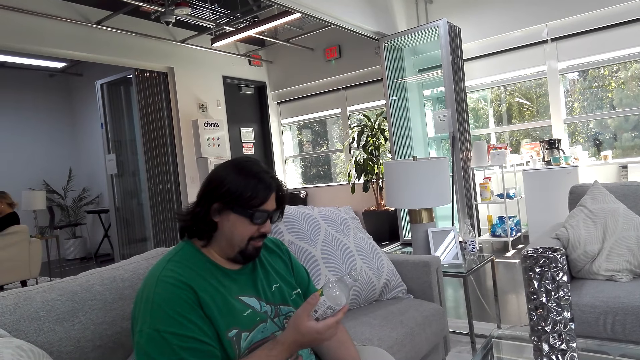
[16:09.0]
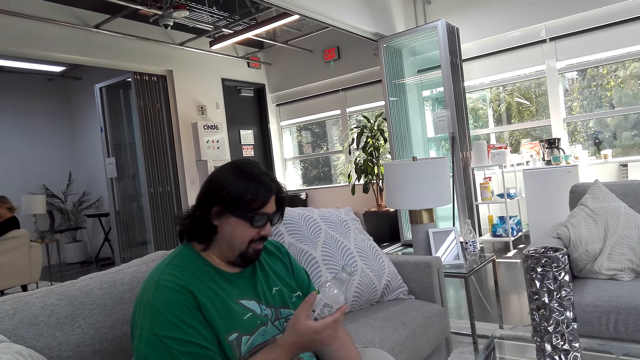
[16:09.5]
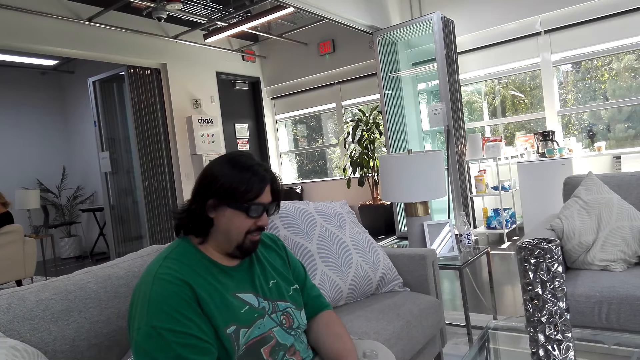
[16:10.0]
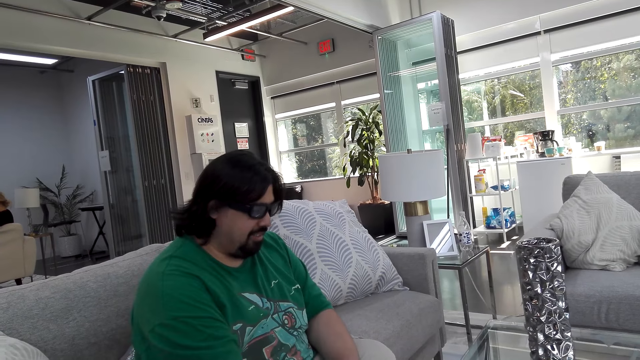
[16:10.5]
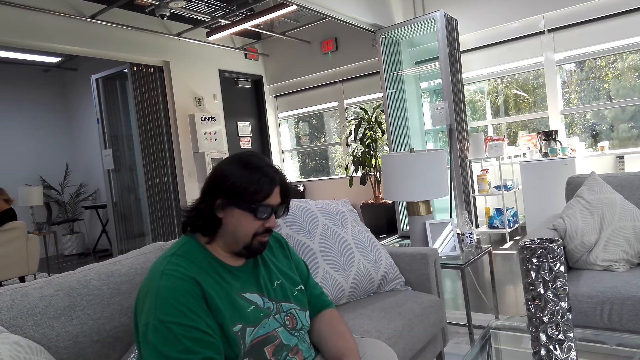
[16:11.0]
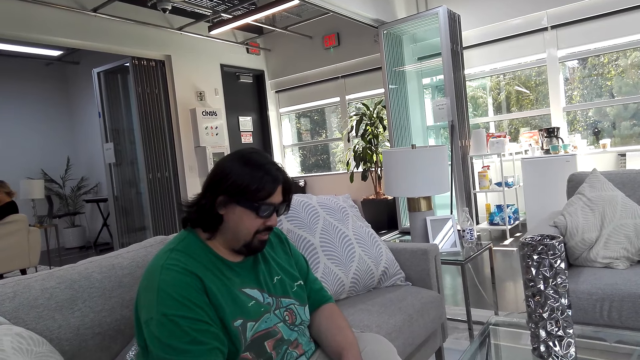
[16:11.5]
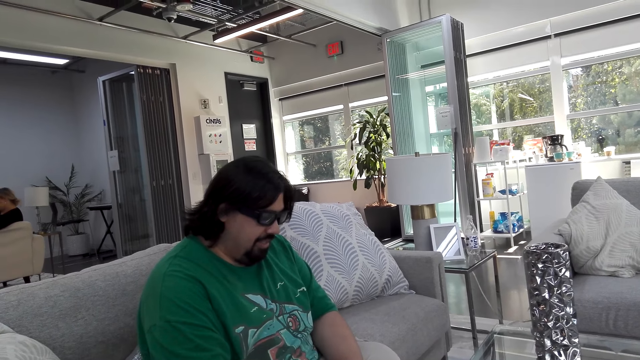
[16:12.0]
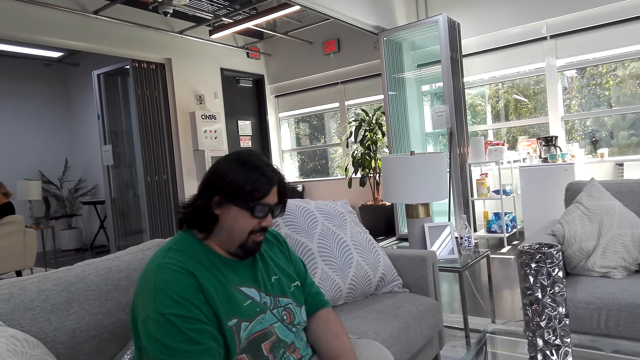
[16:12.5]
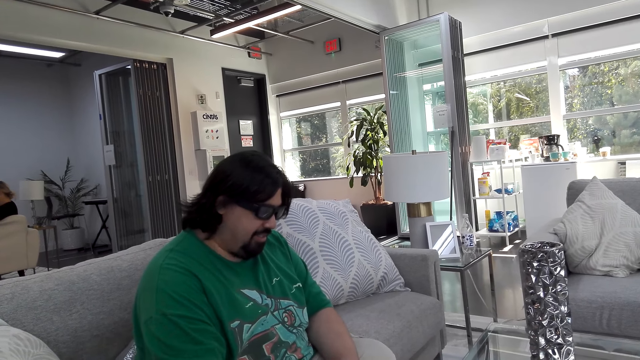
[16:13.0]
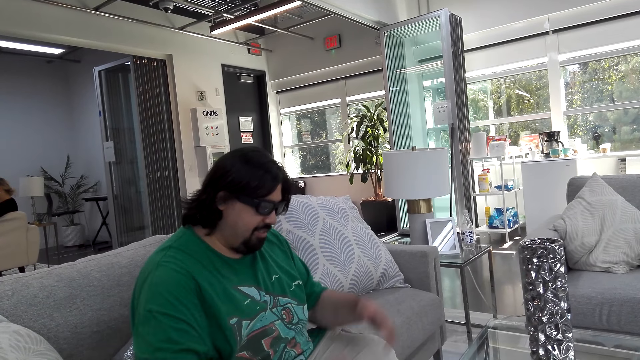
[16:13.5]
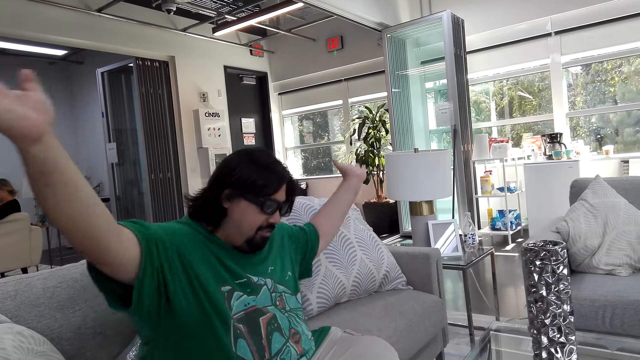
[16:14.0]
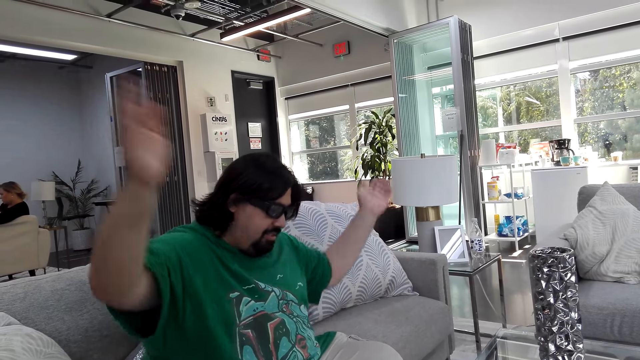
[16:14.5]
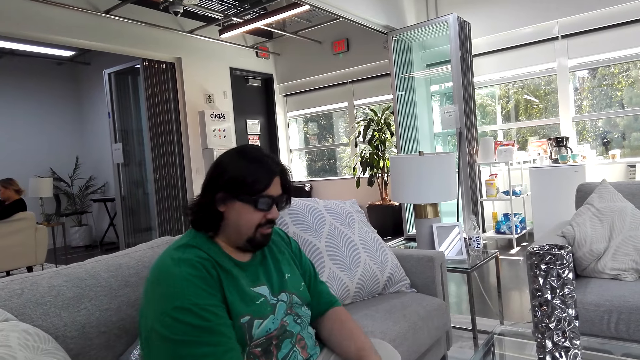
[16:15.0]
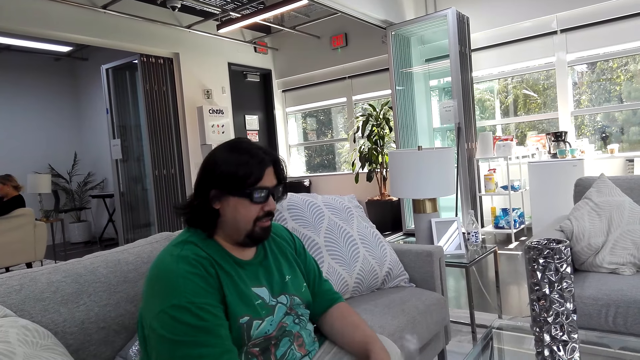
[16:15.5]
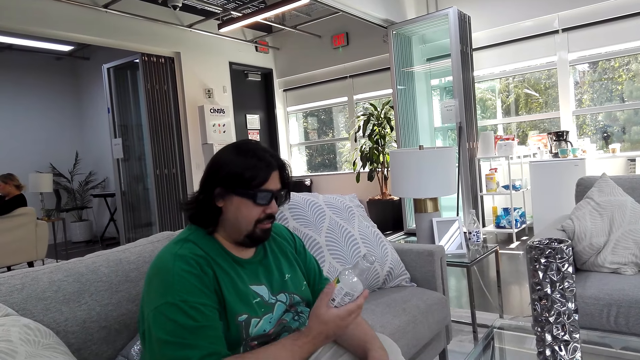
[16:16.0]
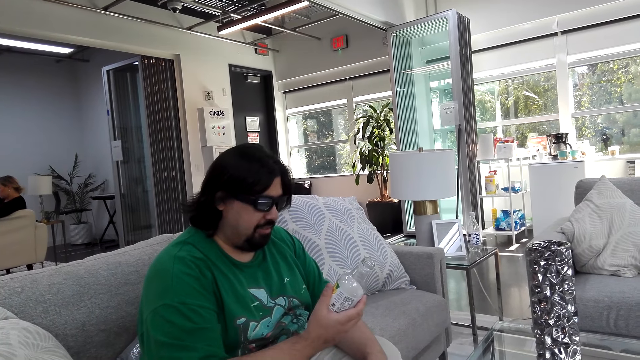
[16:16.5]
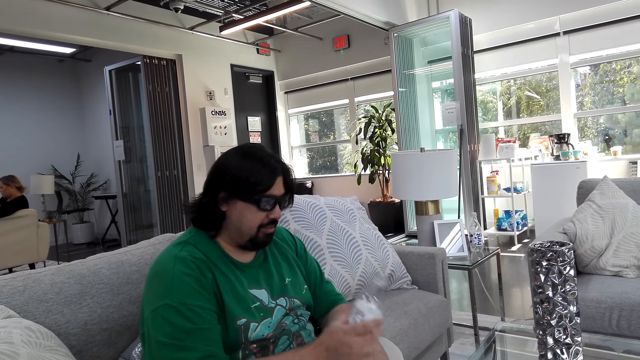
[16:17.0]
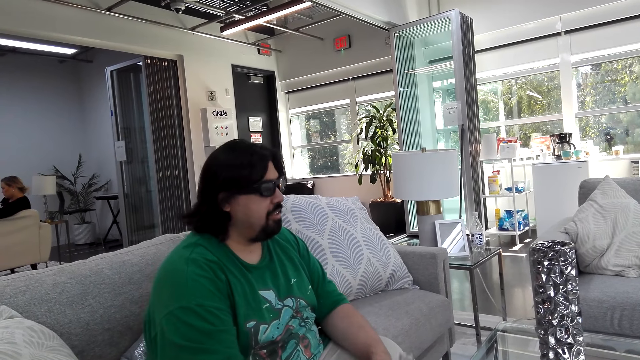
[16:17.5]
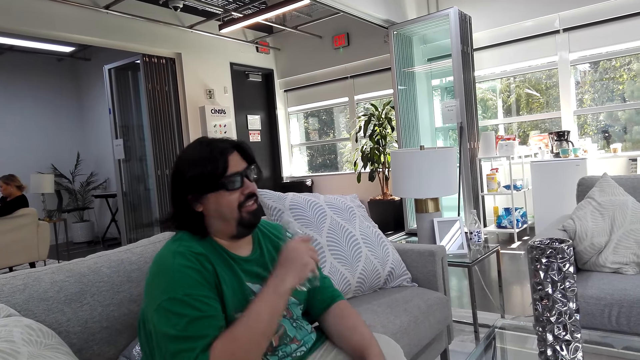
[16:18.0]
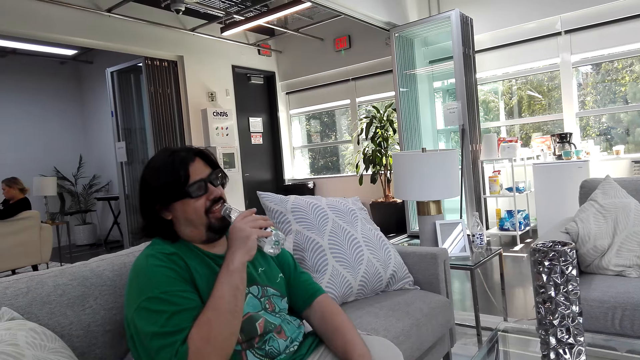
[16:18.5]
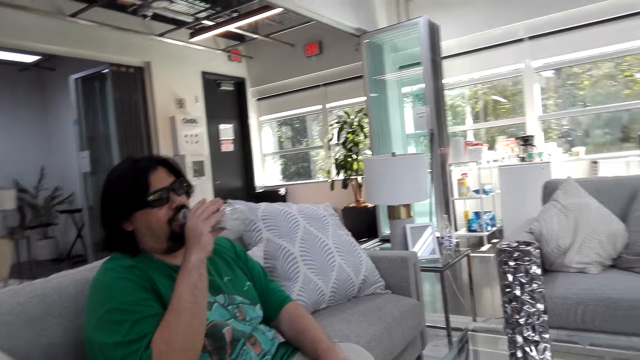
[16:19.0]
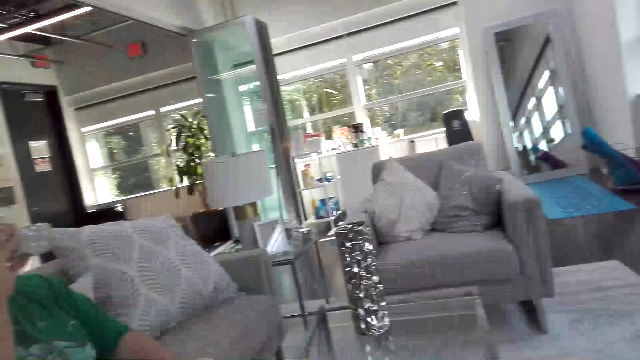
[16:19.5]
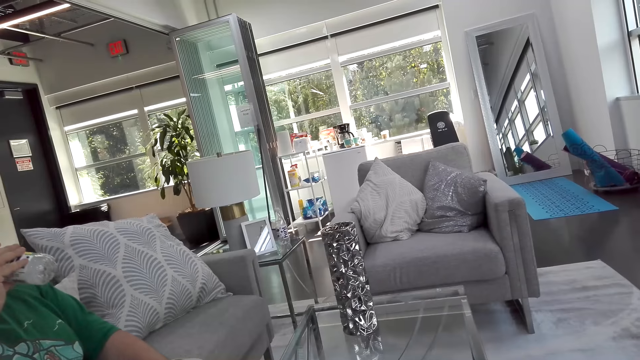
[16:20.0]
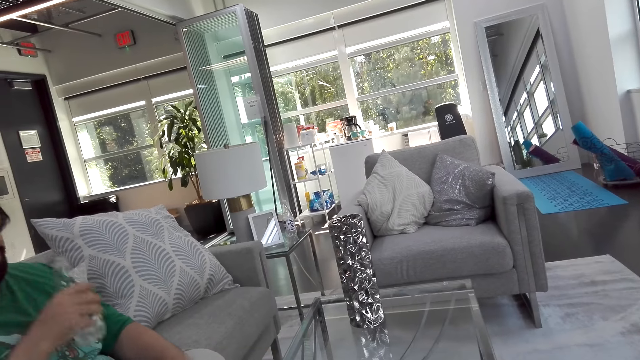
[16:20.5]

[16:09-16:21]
A man returns the water bottle on the table. The camera wearer talks. The man talks. He stretches his hands and puts his hands up. The man takes the water bottle from the table. He talks and drinks the water. The camera wearer talks.

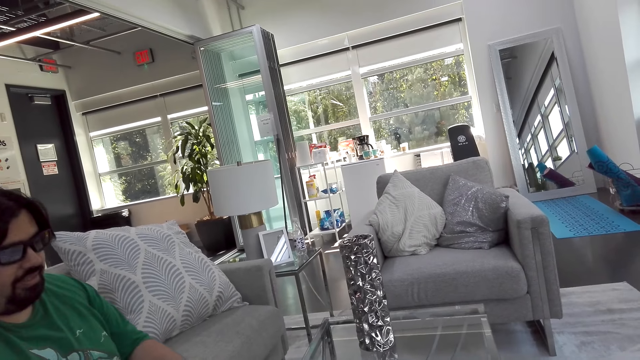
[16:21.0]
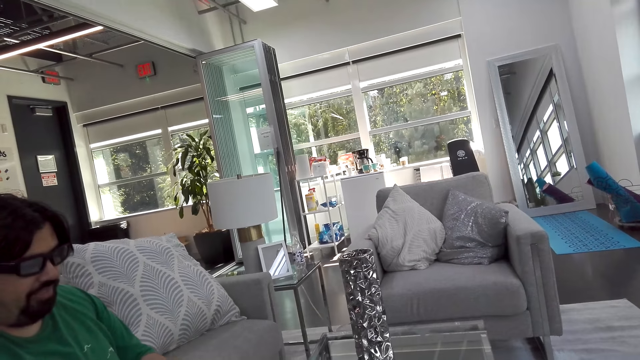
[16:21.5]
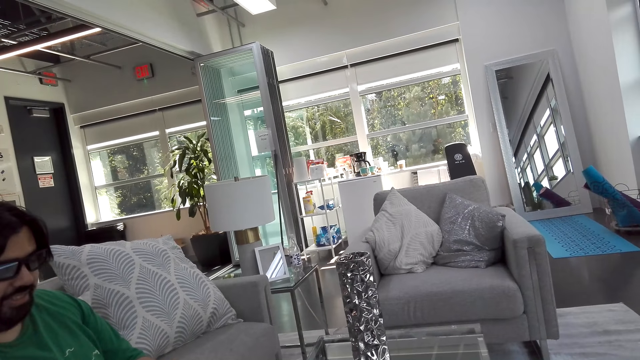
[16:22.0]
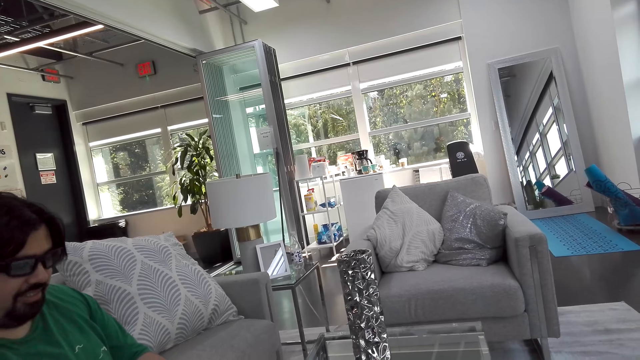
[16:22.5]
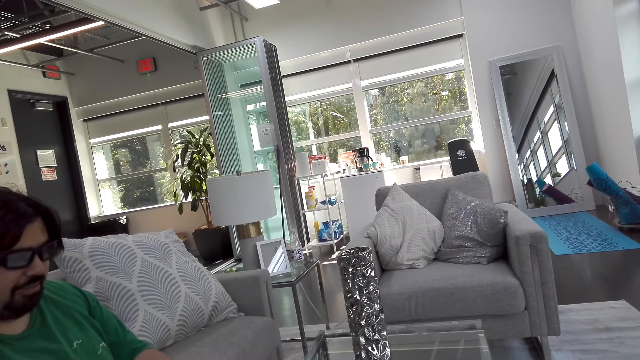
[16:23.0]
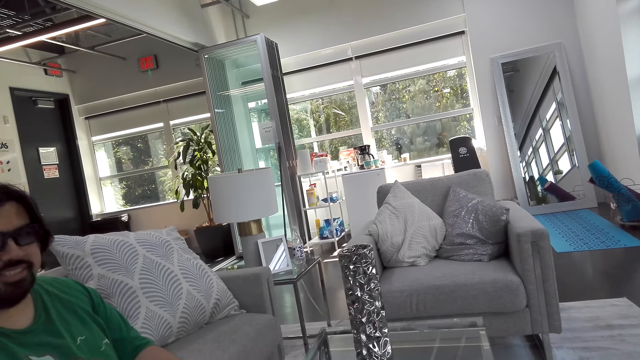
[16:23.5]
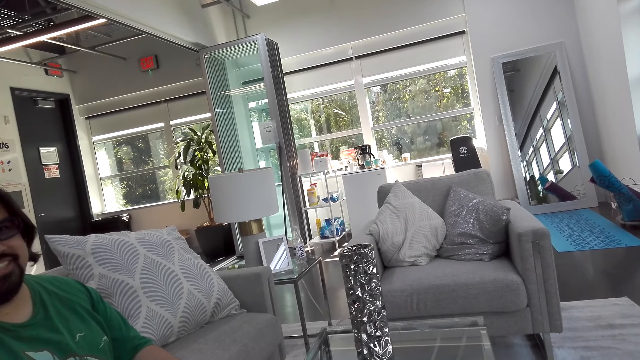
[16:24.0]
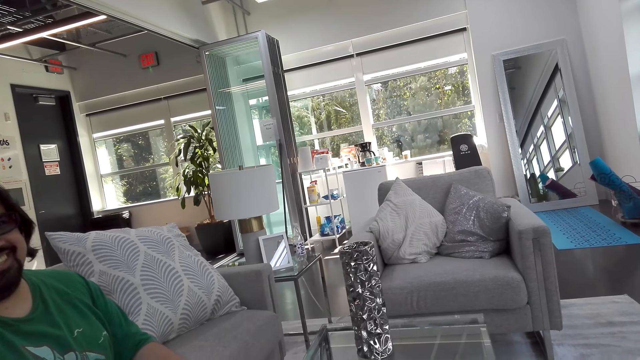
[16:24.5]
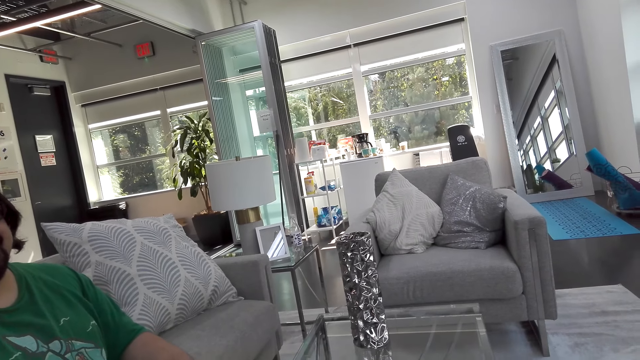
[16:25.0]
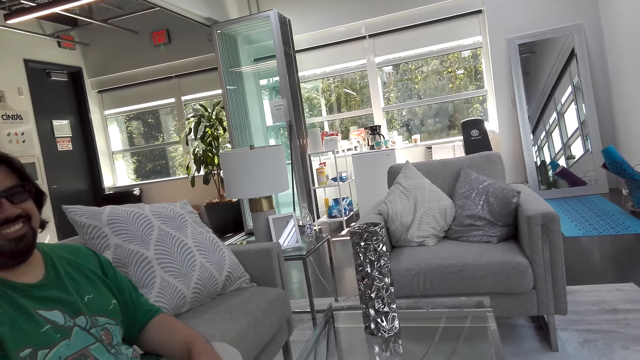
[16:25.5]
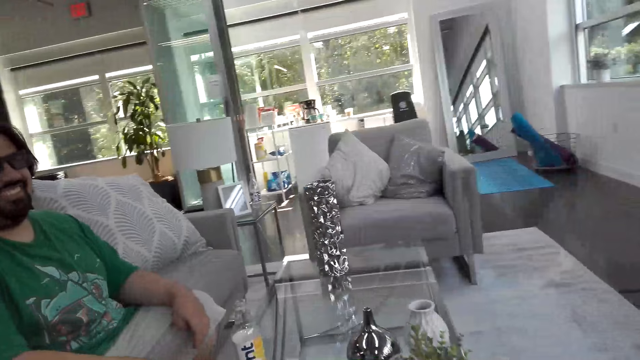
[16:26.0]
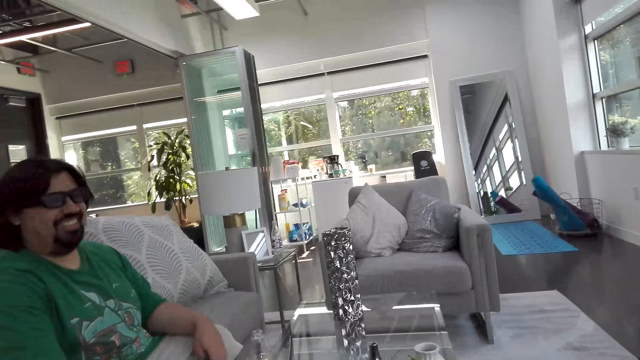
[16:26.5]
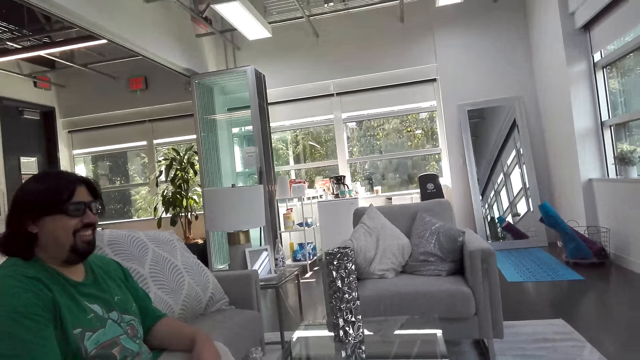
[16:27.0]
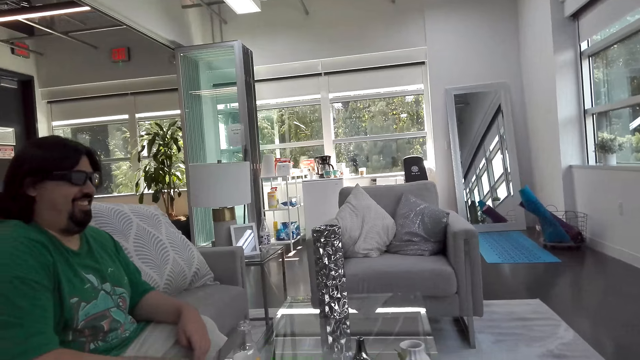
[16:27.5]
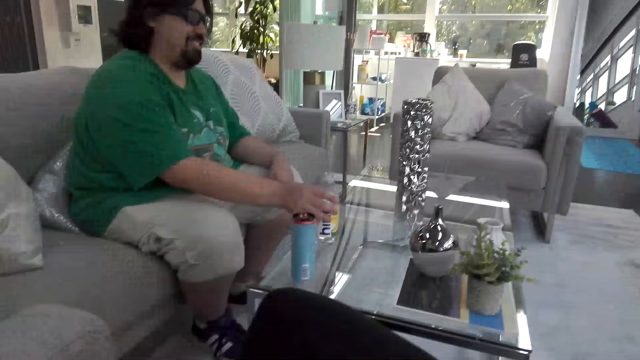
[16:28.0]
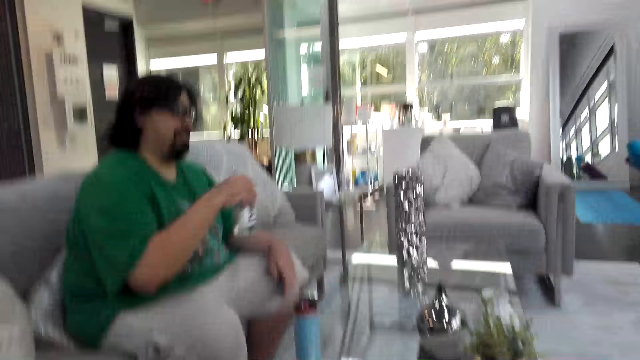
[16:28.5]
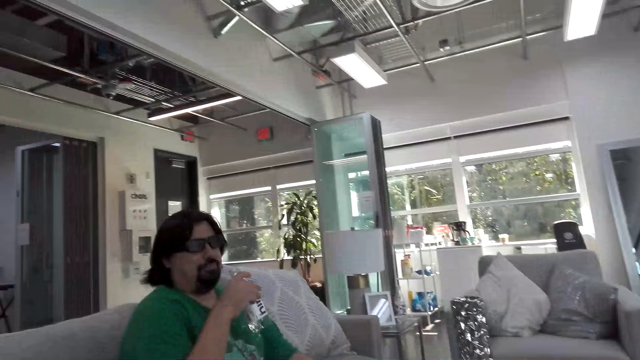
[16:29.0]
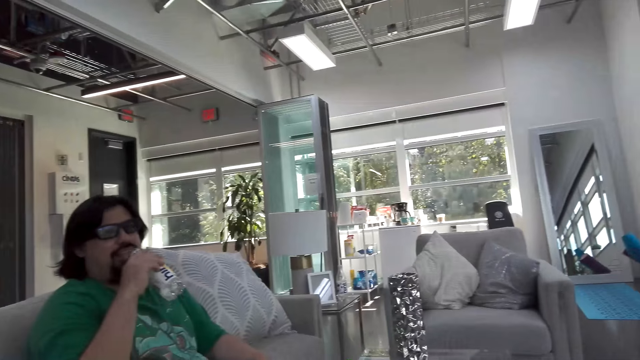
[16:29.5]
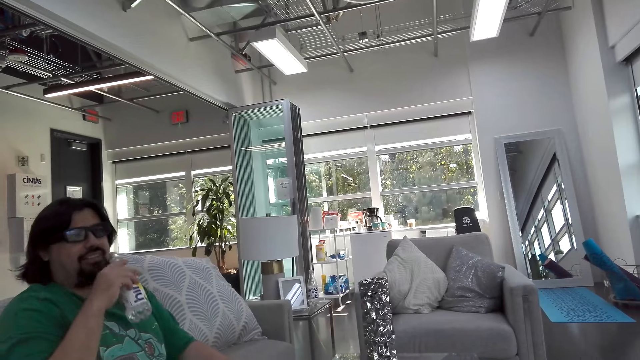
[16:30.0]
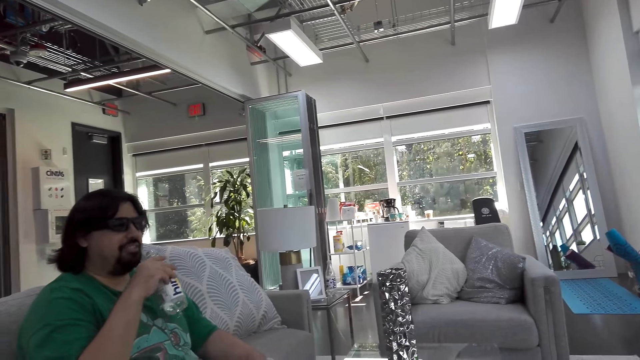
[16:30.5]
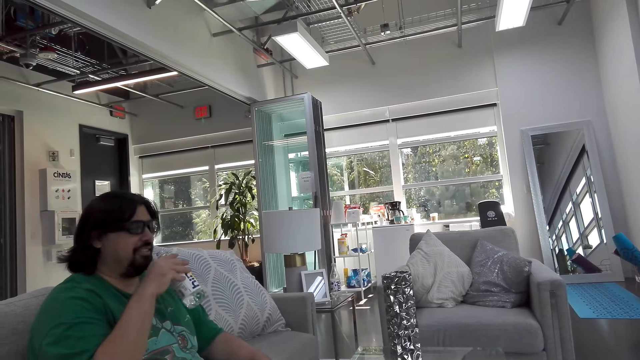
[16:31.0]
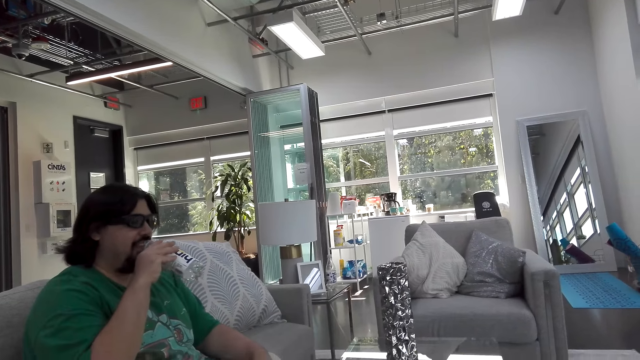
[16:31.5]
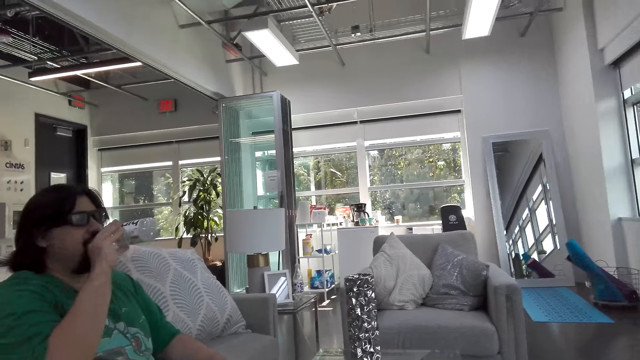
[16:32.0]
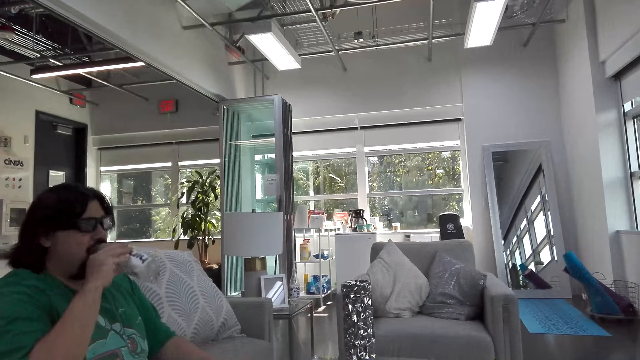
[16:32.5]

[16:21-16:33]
A man returns the water bottle on the table. The camera wearer talks. The man talks. The camera wearer talks. The man laughs and talks. He takes the water bottle from the table and moves the water bottle towards the mouth. The camera wearer talks. The man talks and drinks the water.
